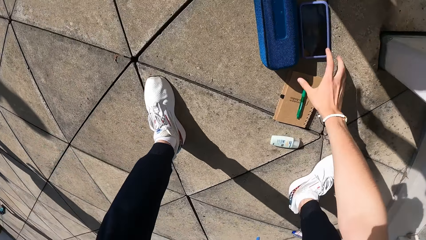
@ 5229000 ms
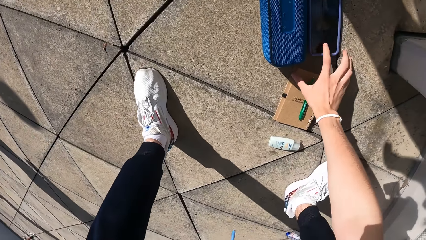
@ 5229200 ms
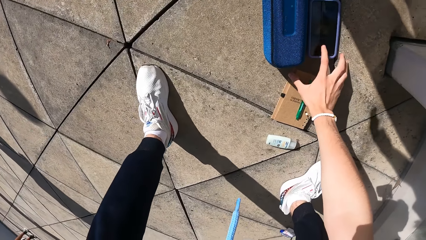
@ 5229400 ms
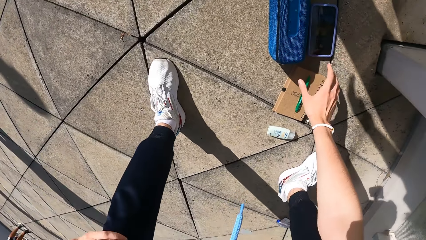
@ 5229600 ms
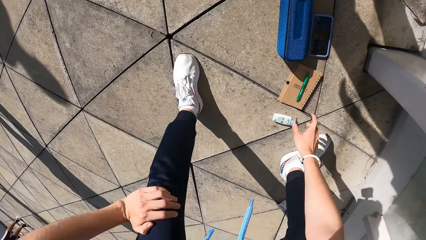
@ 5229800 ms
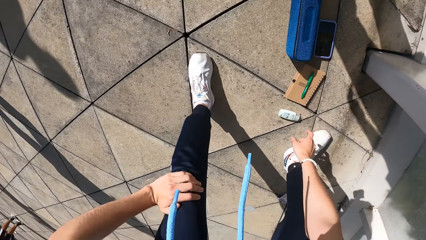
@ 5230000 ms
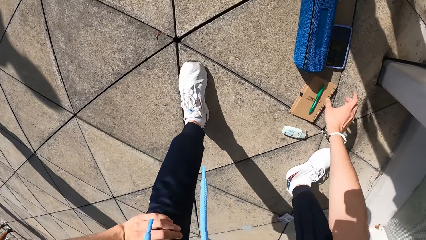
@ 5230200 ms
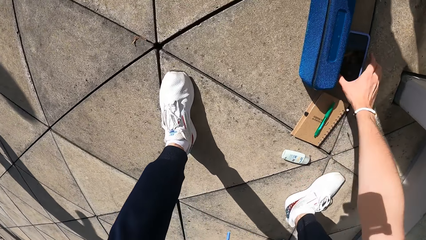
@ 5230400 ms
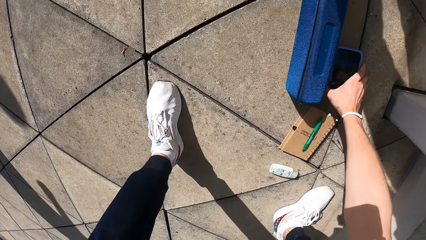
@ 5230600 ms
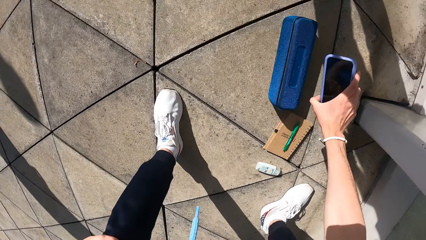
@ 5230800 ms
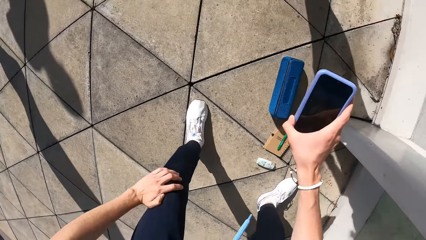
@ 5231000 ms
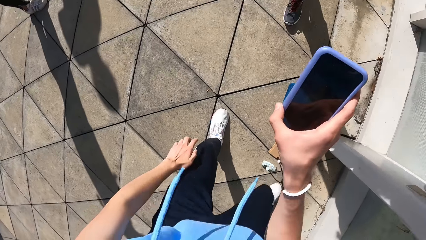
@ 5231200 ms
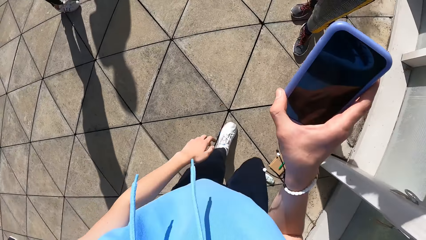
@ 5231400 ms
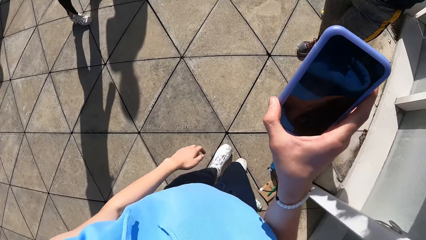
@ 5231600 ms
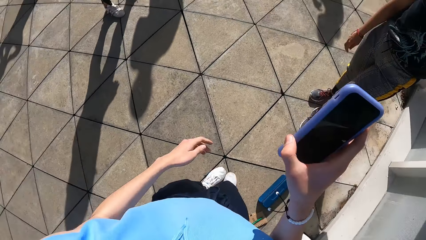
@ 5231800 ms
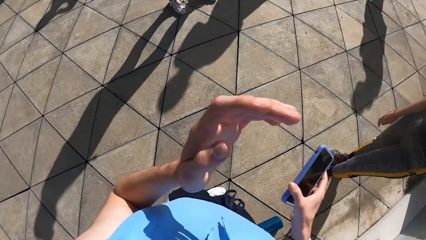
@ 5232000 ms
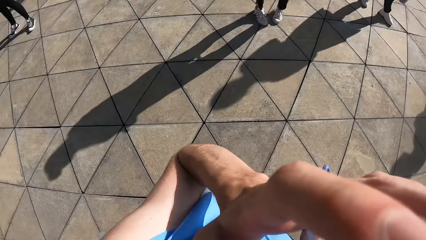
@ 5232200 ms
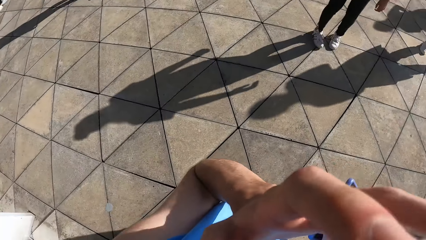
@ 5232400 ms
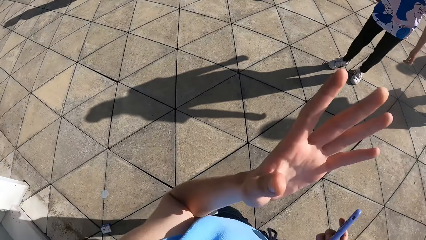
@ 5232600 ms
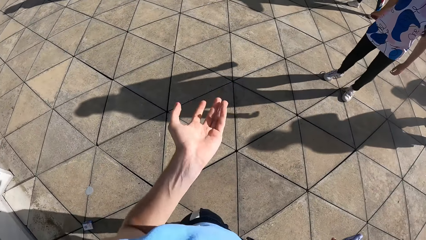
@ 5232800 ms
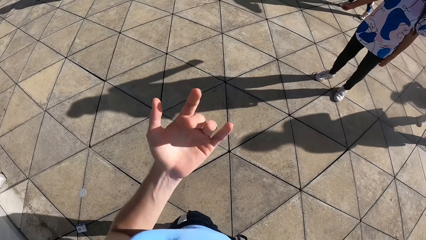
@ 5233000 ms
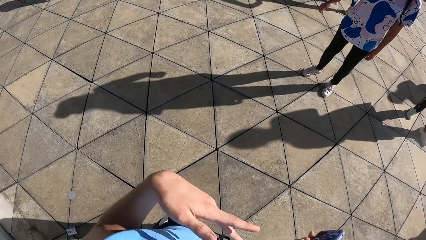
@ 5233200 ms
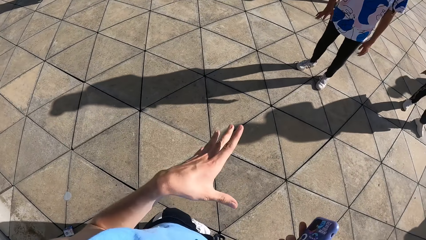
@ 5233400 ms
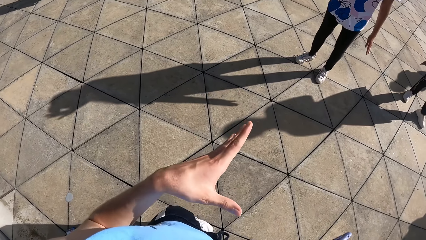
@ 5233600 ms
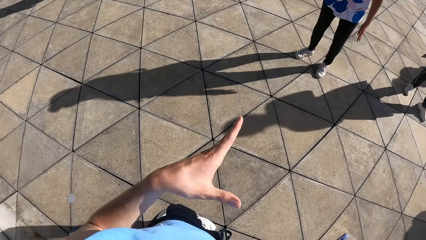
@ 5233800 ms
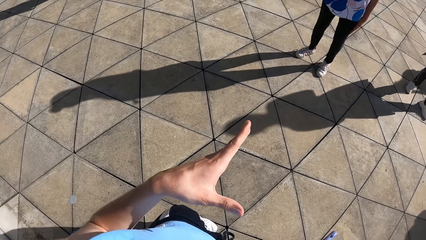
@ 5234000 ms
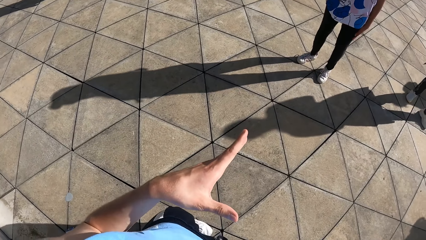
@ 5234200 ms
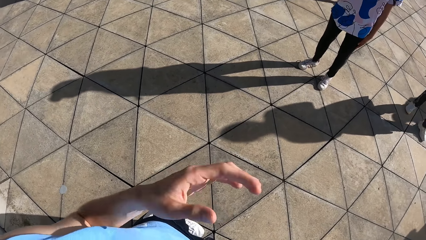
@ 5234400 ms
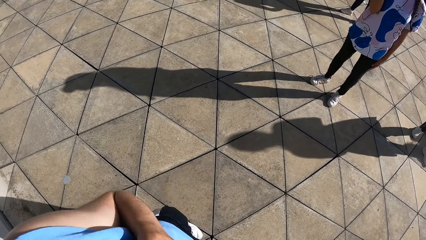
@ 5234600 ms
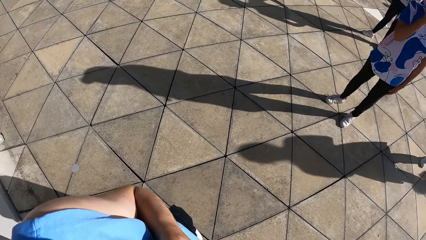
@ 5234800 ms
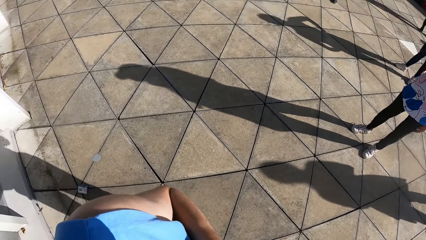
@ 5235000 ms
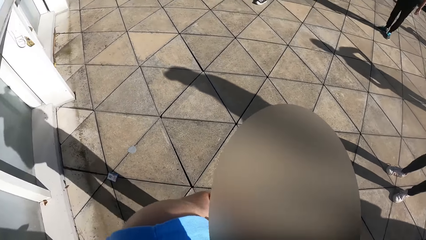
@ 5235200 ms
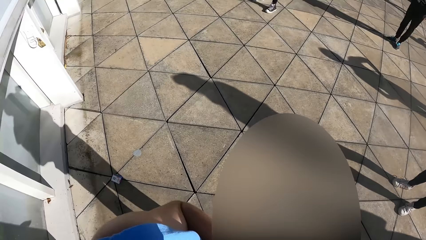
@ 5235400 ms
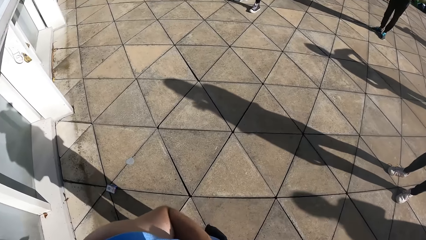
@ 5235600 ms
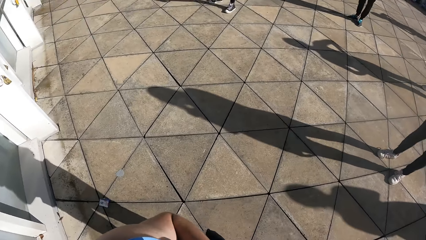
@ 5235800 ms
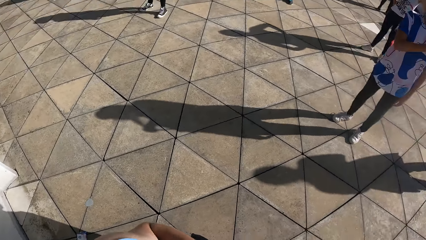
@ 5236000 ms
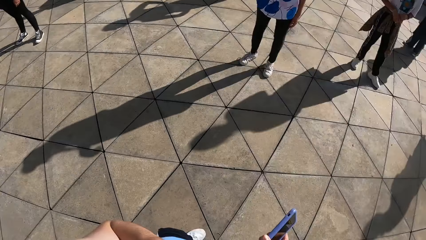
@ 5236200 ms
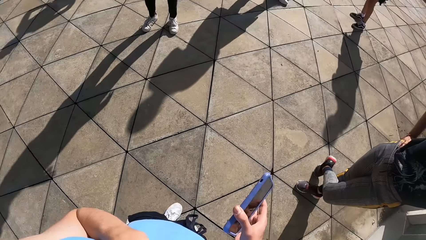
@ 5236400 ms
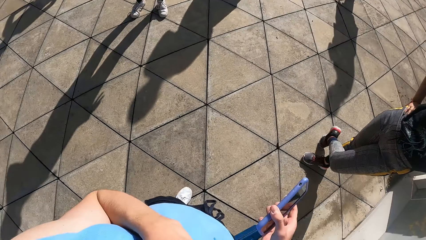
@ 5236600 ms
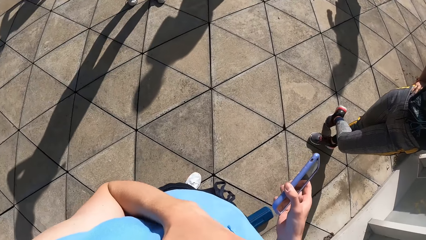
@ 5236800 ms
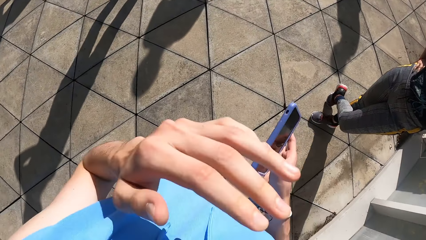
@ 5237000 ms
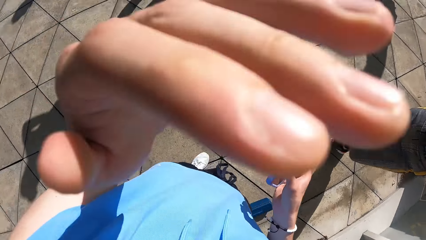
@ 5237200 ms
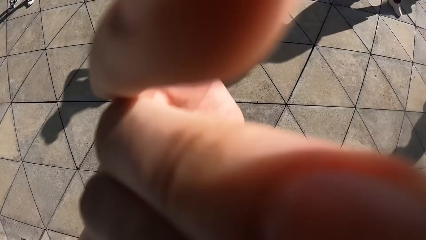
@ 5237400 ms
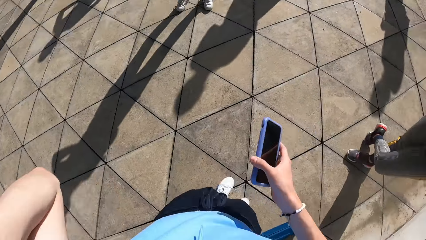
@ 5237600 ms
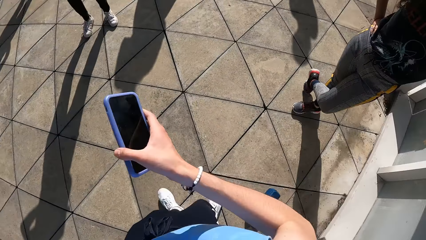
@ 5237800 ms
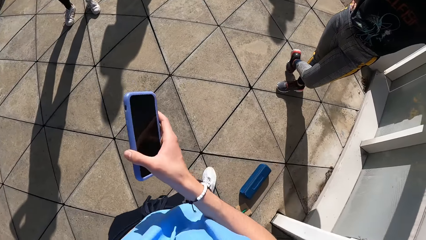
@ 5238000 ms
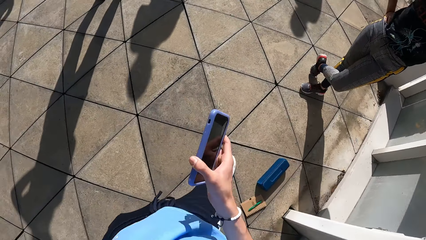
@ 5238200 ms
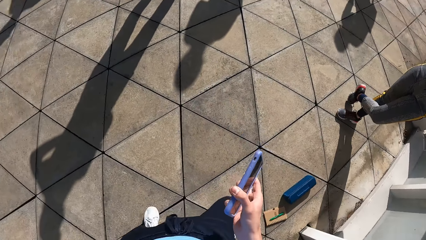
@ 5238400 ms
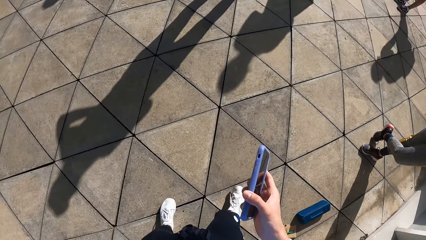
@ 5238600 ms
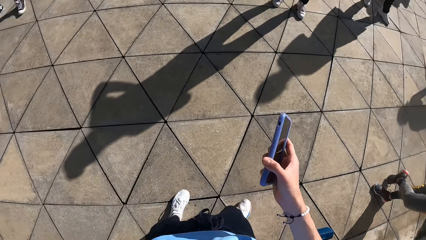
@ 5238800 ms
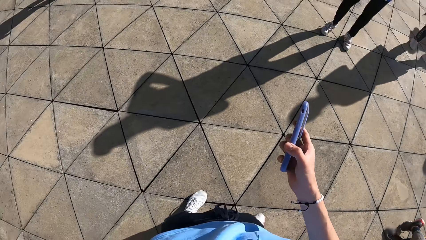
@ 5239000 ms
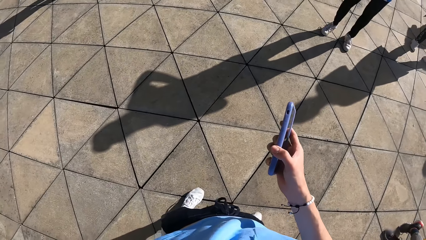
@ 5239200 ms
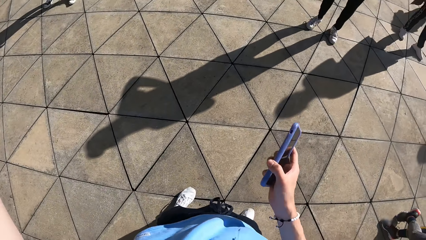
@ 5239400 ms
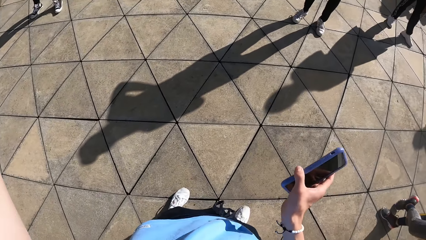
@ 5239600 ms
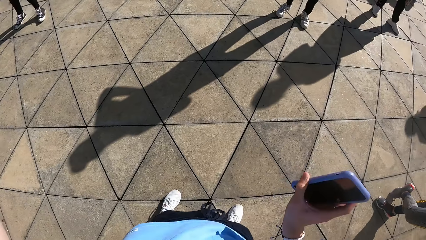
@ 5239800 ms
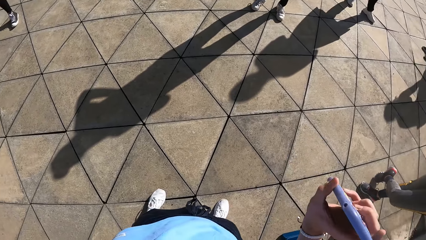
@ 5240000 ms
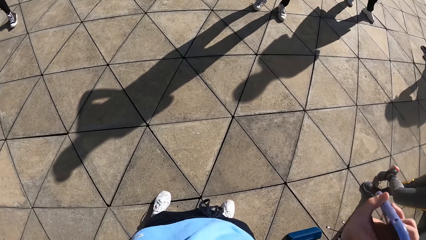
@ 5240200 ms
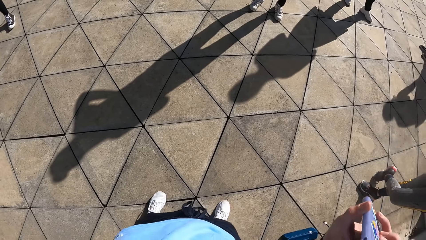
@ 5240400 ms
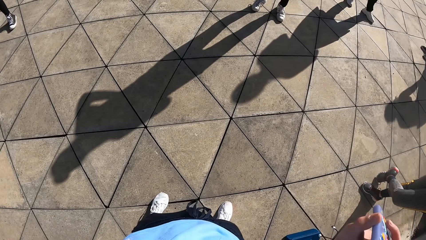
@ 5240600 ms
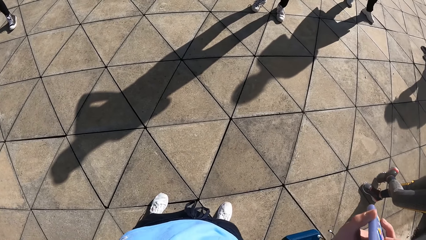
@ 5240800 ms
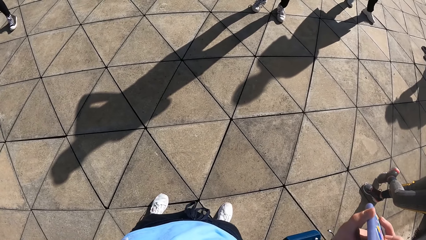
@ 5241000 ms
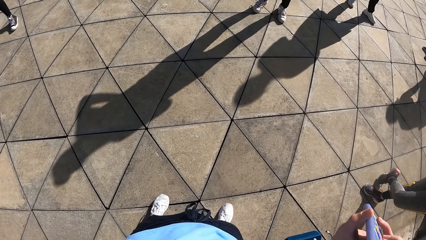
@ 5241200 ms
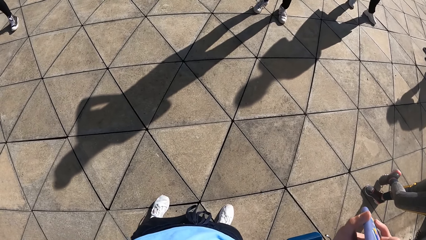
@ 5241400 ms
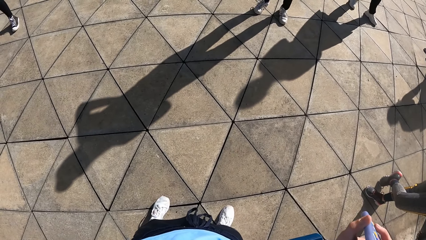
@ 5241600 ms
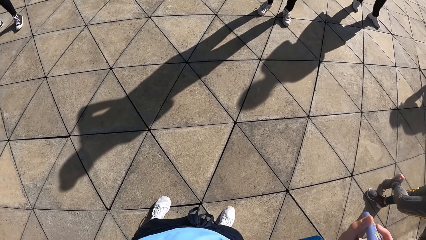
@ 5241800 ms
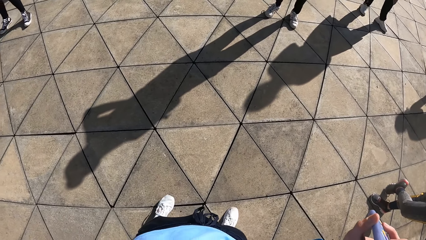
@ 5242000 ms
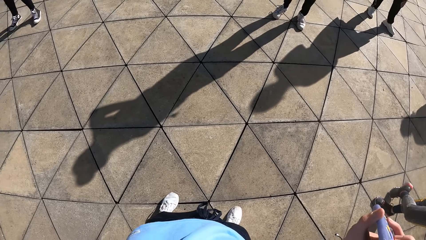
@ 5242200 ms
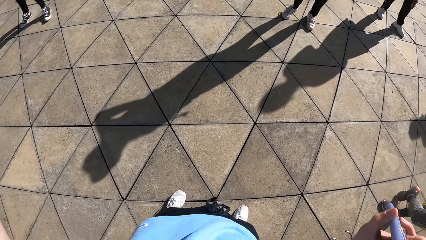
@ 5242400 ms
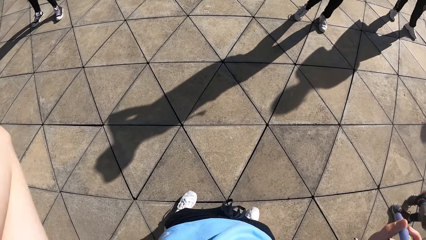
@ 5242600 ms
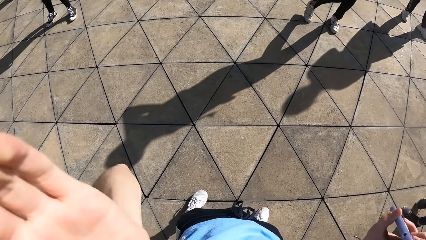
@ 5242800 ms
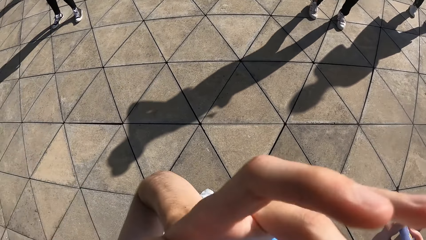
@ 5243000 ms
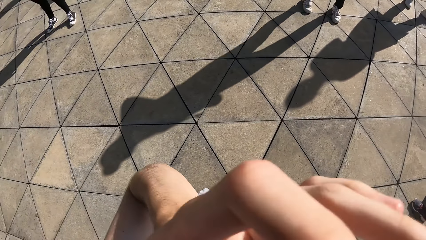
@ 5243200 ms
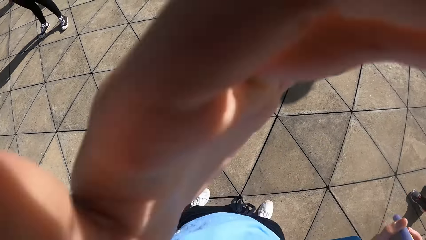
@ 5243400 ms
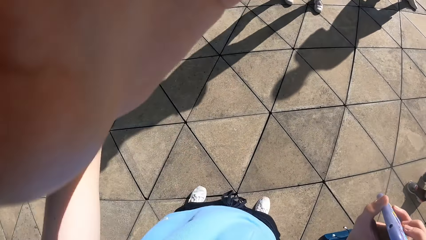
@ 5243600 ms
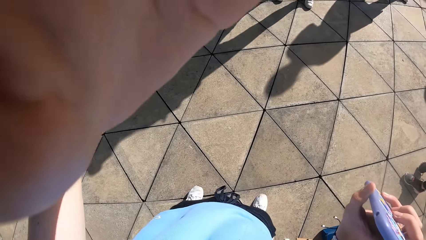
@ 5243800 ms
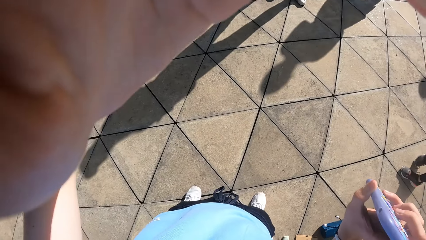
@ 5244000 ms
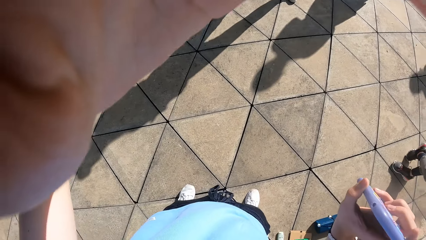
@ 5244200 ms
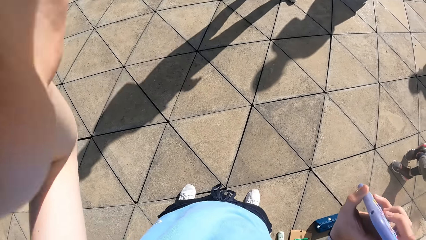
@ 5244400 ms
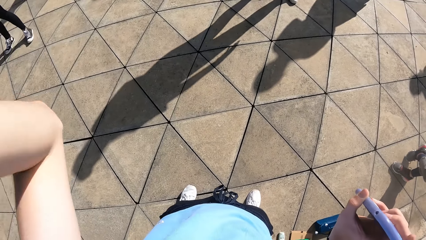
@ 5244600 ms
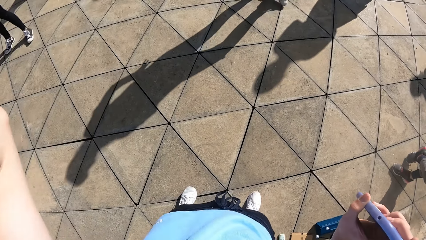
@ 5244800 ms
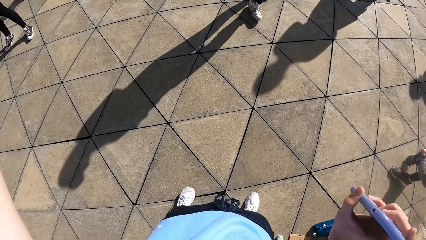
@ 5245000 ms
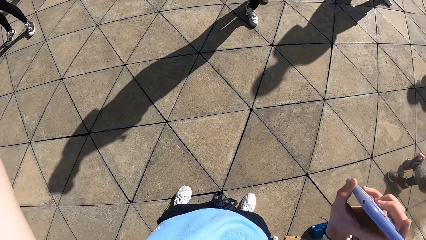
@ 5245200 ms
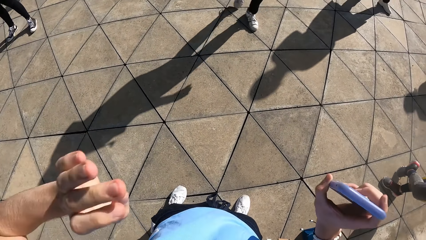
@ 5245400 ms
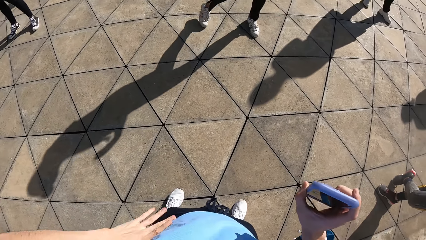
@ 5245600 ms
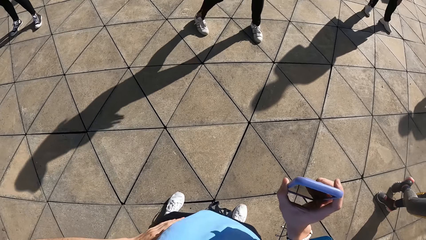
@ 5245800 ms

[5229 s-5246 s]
The camera wearer operates the phone with his right hand. He carries the phone from the ground with his right hand. He raises the phone in his right hand. He walks on the floor. He touches his face with his left hand. He gestures using his hand. He lifts his hand. He dances on the floor. He touches his face with his hand.
